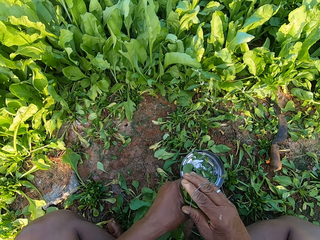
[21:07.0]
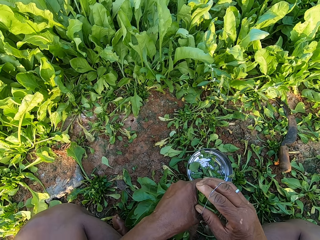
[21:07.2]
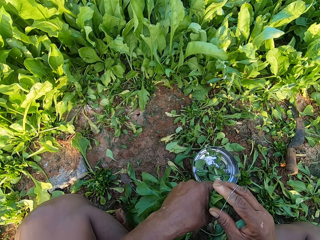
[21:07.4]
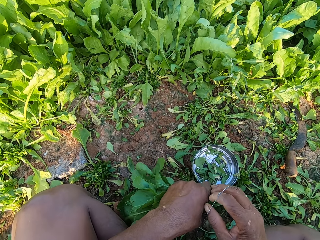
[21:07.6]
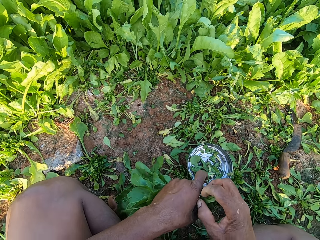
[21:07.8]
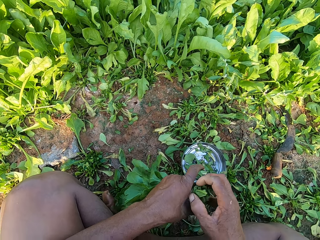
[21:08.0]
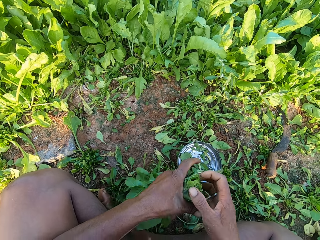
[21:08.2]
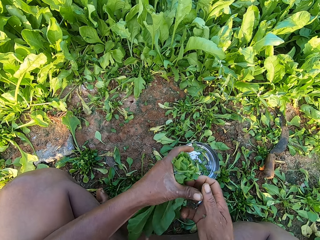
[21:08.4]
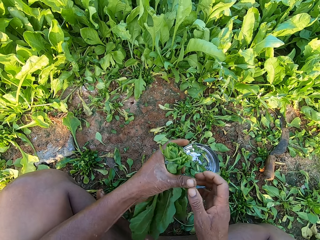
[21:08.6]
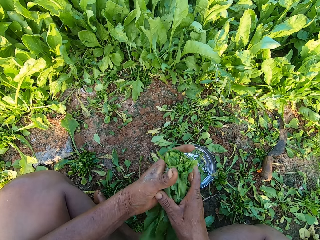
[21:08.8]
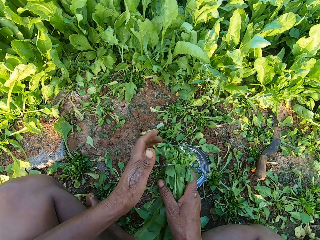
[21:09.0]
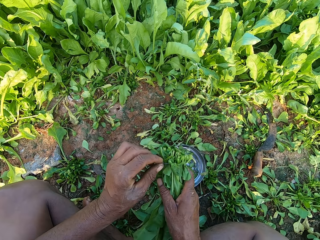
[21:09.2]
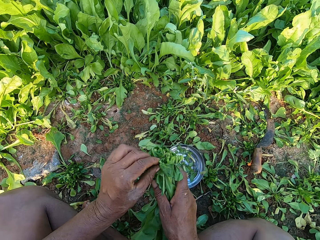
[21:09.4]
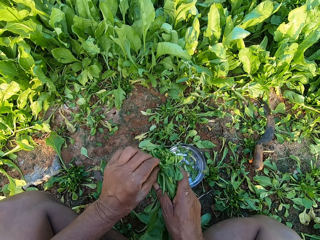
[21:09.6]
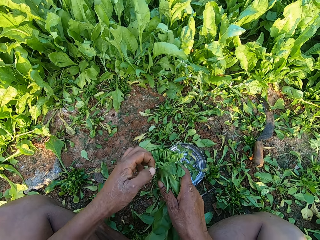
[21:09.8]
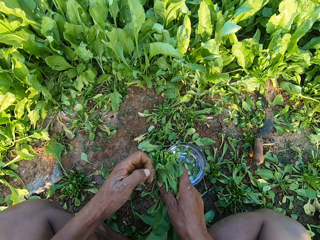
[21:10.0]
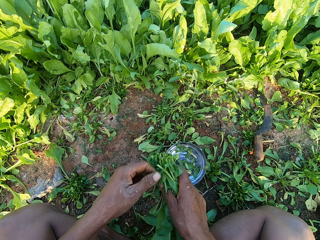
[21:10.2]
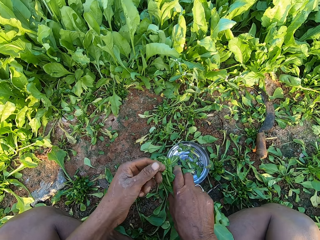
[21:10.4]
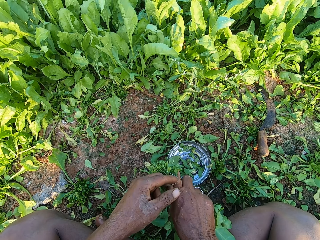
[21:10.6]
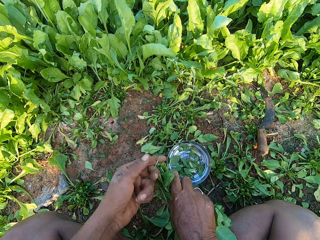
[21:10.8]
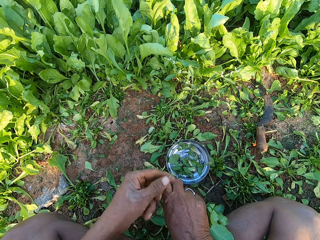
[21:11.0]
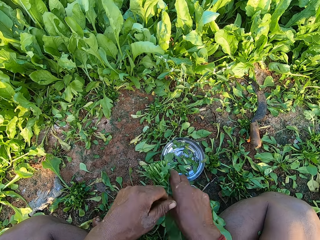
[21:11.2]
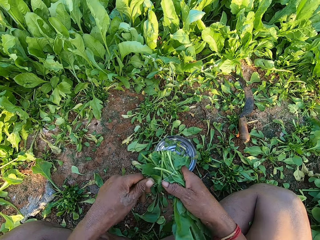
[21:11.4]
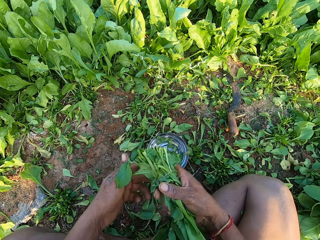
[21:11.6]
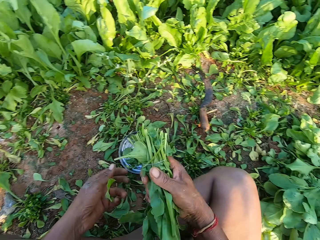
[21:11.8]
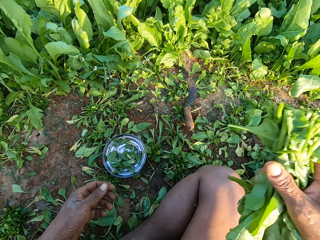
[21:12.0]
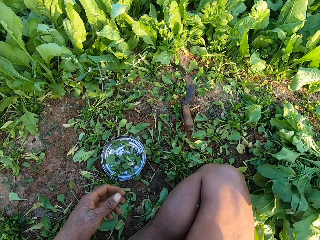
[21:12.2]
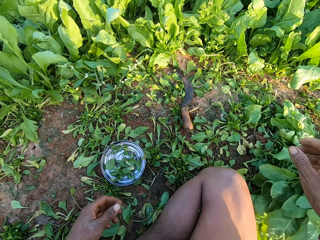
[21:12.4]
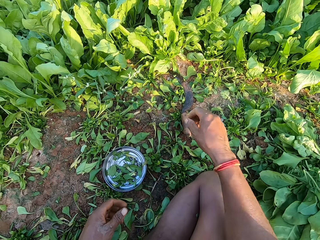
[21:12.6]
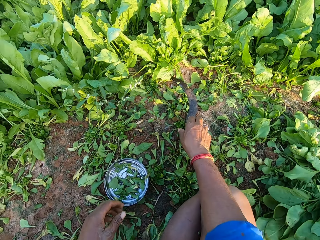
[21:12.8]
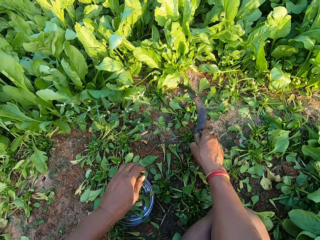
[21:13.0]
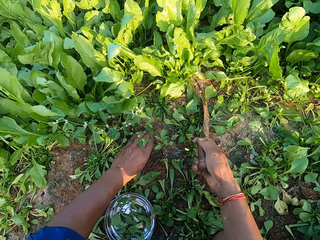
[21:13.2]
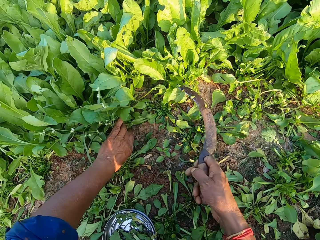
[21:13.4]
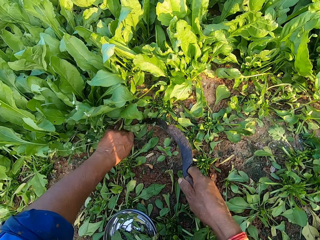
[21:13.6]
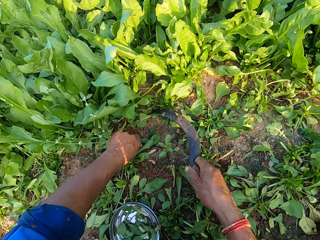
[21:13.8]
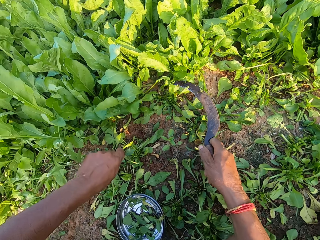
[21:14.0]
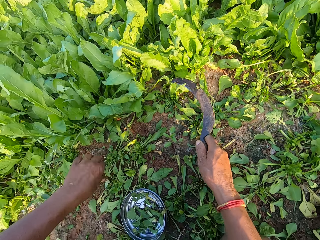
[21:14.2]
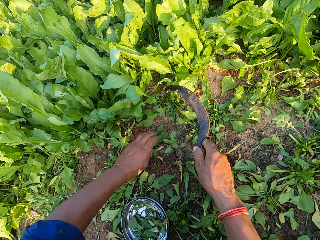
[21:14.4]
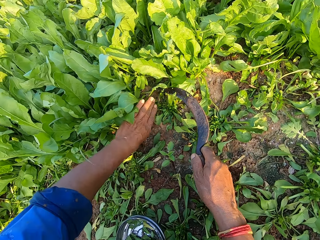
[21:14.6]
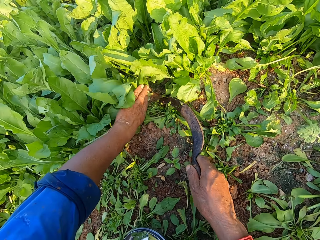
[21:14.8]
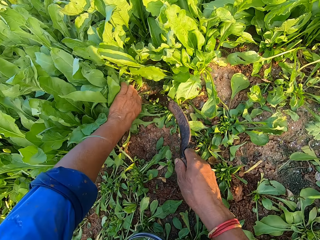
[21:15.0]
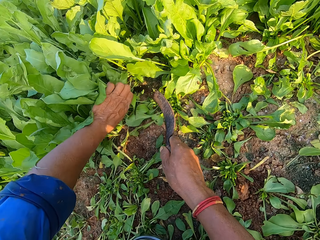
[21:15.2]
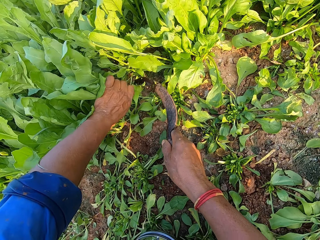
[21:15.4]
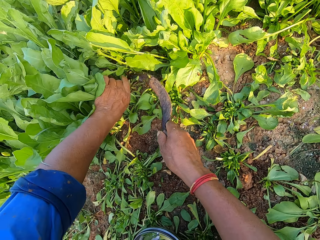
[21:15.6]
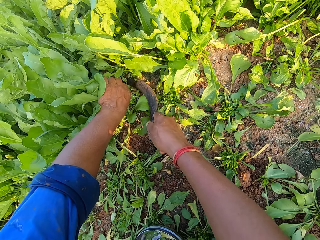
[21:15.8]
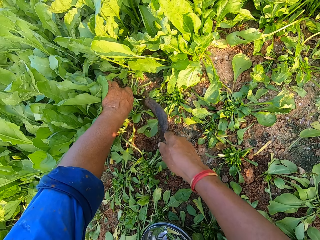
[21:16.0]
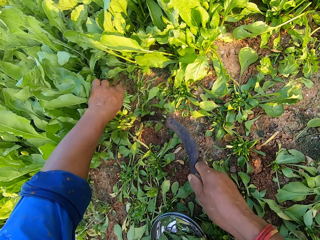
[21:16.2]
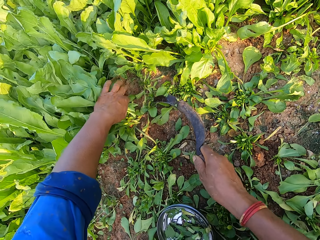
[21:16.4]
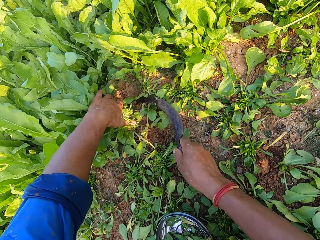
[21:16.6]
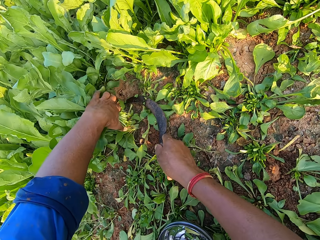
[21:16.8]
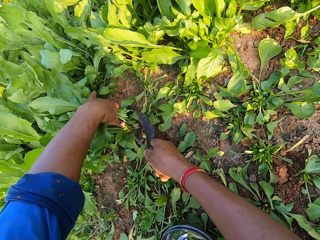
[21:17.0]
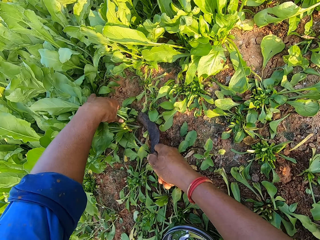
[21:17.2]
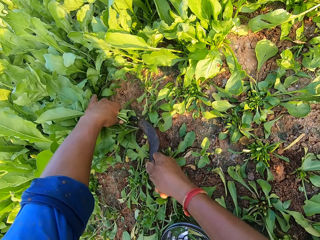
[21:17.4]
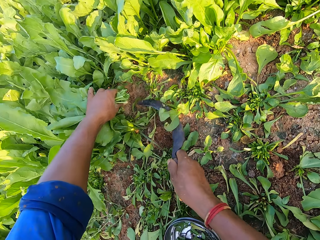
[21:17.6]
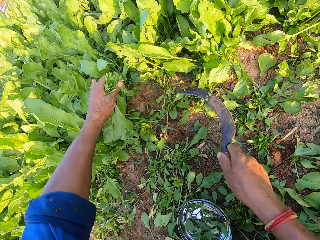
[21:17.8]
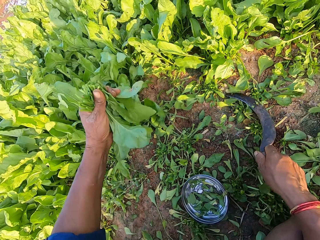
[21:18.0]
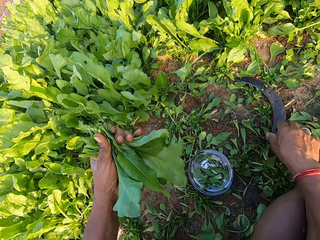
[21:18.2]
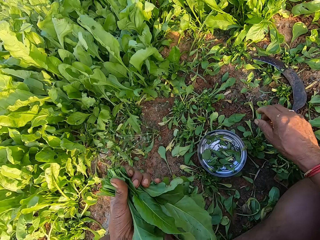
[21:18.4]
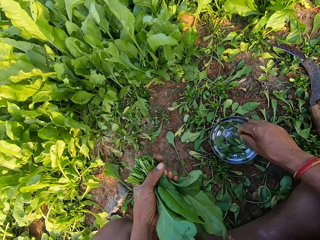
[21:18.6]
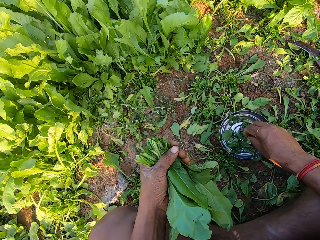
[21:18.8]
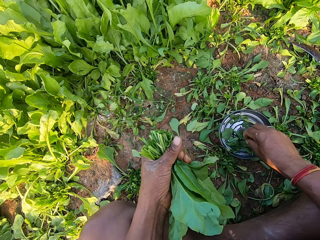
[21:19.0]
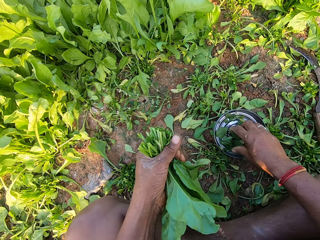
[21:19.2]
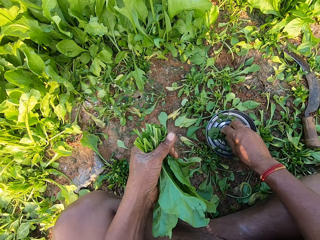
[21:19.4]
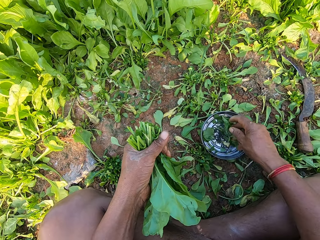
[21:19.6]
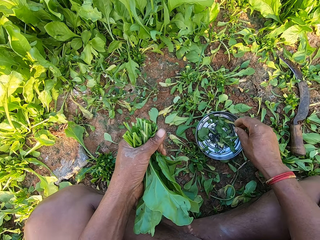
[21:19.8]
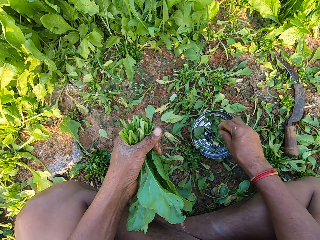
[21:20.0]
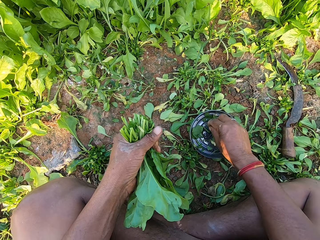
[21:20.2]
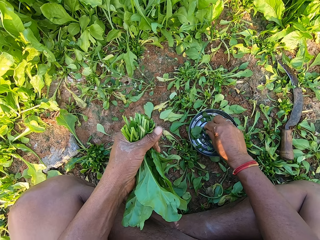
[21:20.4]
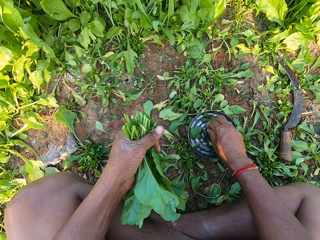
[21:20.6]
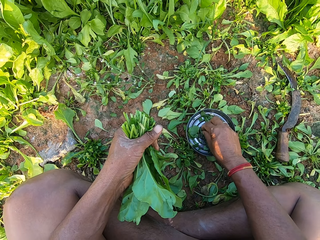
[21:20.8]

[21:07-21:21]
The camera wearer ties the spinaches in her left hand with the rubber band in her right hand. She adjusts the rubber band. She talks. She drops the spinaches on the ground with her right hand. She picks up the hand sickle from the ground with her right hand. She pulls grass from the ground with her left hand. She drops the grass on the ground with her left hand. She holds the spinaches on the ground with her left hand. She cuts the spinaches on the ground with the hand sickle in her right hand. She holds the spinaches on the ground with her left hand. She cuts the spinaches from the ground with the hand sickle in her right hand. She drops the hand sickle on the ground with her right hand. She picks up a rubber band from the plate on the ground with her right hand.

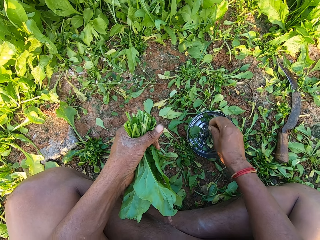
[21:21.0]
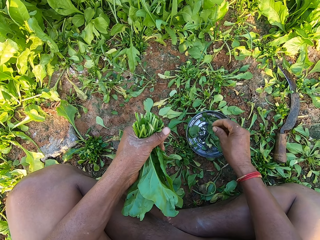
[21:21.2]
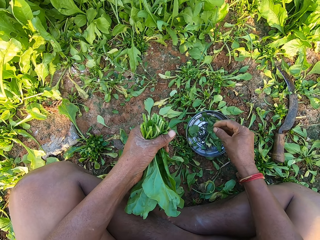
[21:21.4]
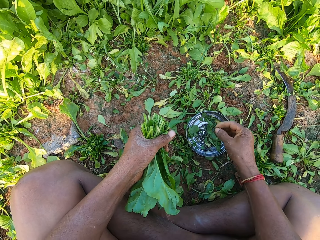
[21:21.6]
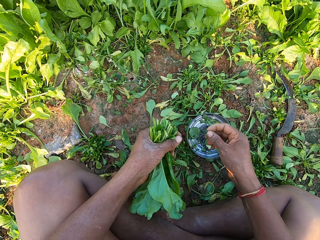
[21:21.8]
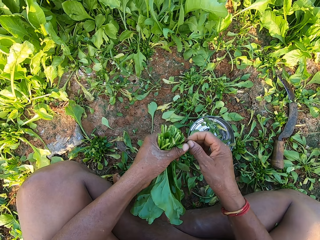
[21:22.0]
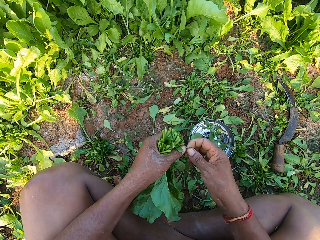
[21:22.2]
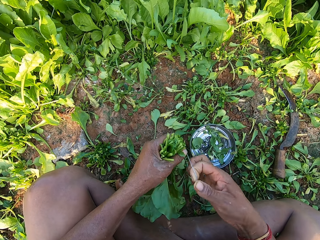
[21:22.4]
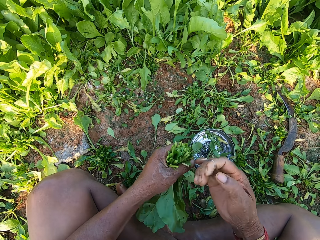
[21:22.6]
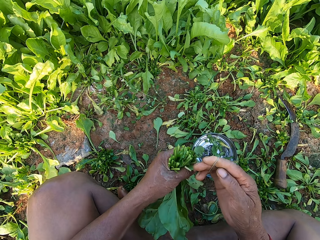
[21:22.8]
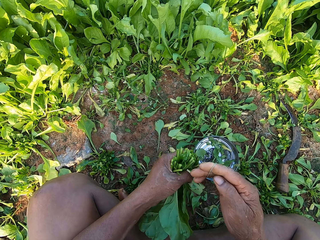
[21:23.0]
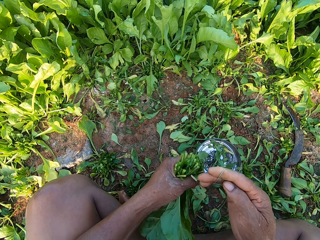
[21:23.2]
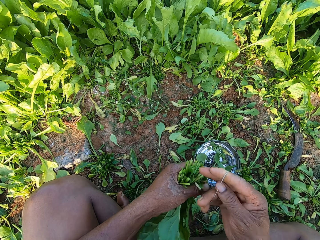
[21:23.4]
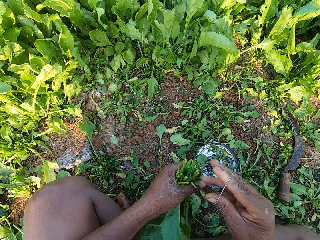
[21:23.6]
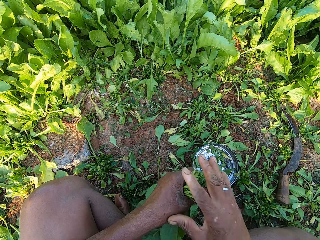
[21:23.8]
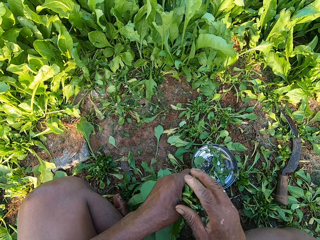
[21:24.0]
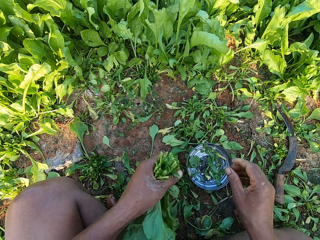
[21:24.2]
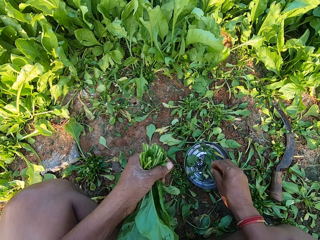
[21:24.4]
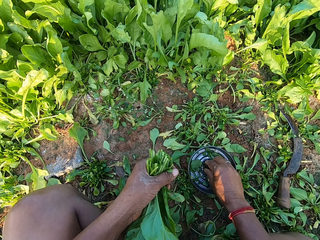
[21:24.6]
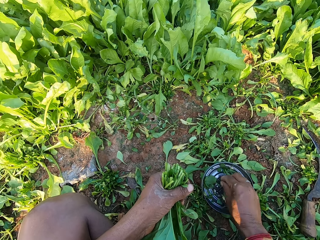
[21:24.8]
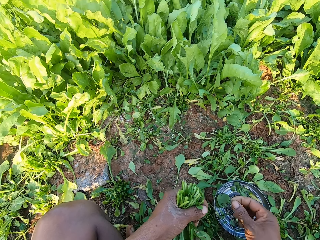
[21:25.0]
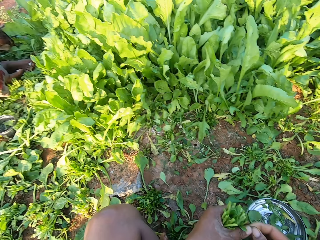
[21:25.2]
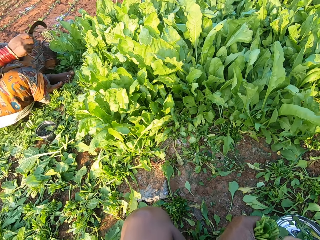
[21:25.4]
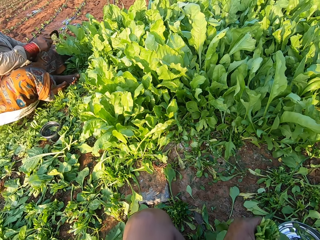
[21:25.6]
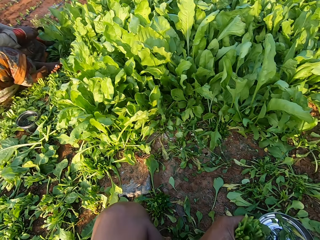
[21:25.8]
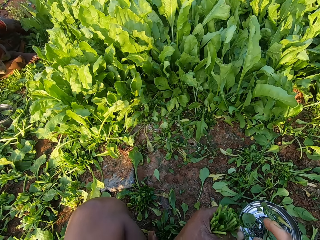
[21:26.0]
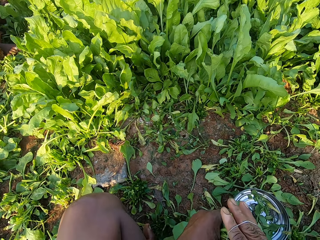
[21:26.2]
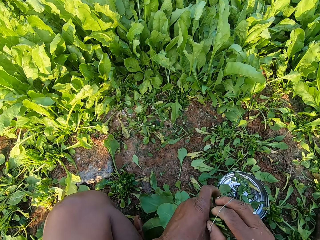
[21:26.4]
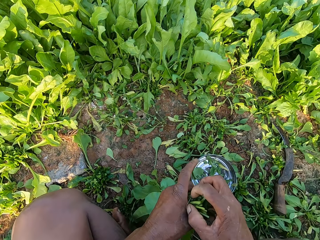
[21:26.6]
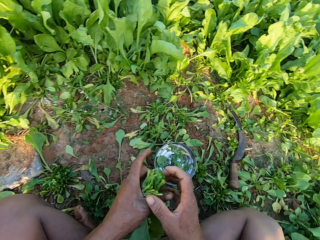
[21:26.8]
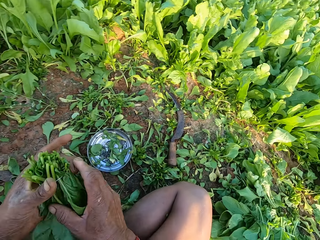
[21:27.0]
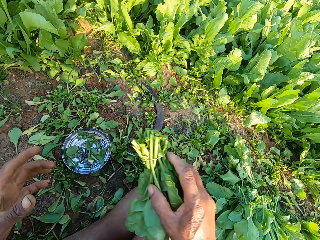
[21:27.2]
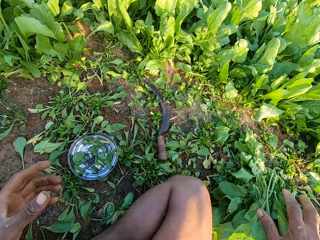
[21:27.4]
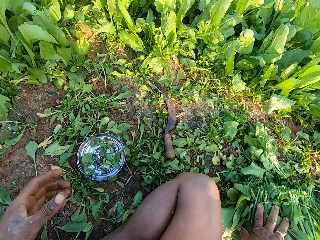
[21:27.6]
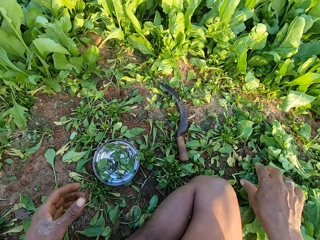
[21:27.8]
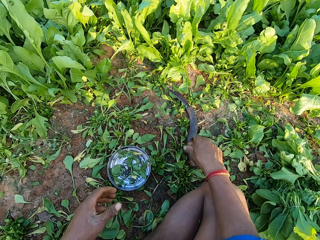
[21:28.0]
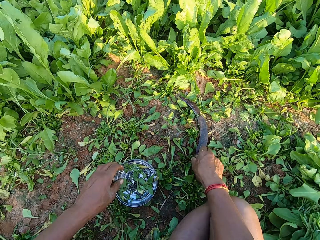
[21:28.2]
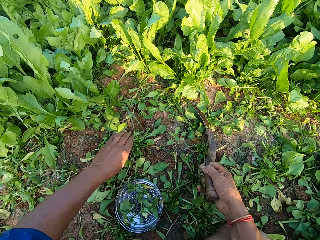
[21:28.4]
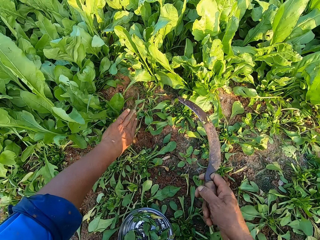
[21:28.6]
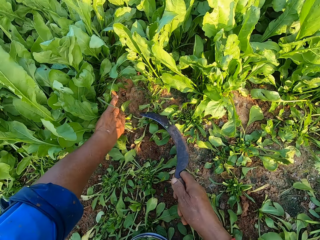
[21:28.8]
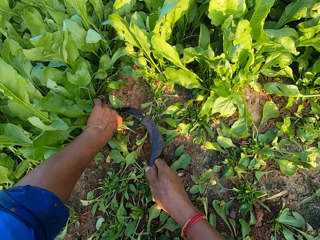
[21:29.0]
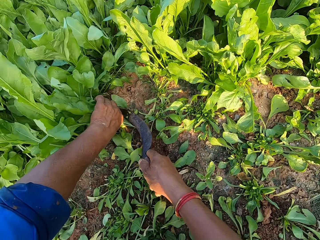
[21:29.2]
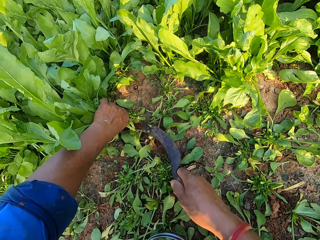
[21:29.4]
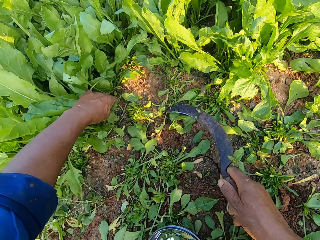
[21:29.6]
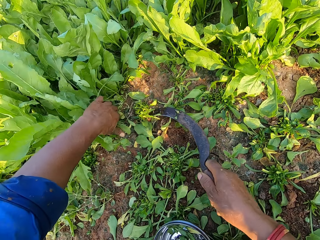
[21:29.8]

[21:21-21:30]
The camera wearer stretches the rubber band in her right hand with her left hand. She talks. She ties the spinaches in her left hand with the rubber band in her right hand. She picks up a rubber band from the plate on the ground with her right hand. She ties the spinaches with the rubber band in her right hand. The woman cuts the spinaches from the ground with the hand sickle in her right hand. The camera wearer drops the spinaches on the ground with her right hand. She picks up the hand sickle from the ground with her right hand. She holds the spinaches on the ground with her left hand. She cuts the spinaches on the ground with the hand sickle in her right hand.
